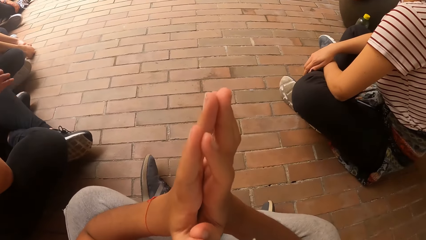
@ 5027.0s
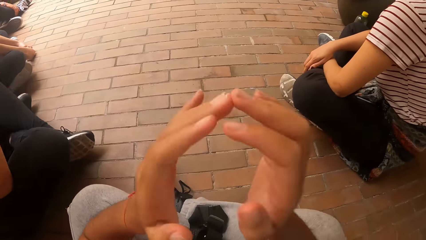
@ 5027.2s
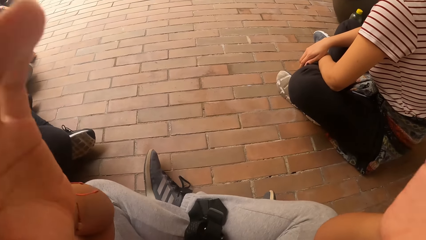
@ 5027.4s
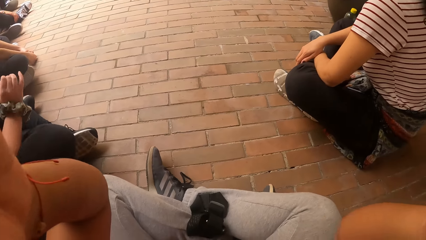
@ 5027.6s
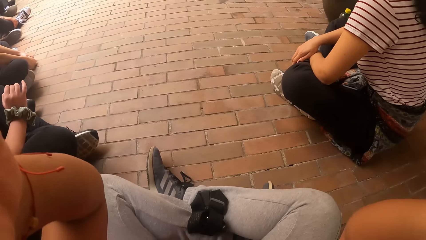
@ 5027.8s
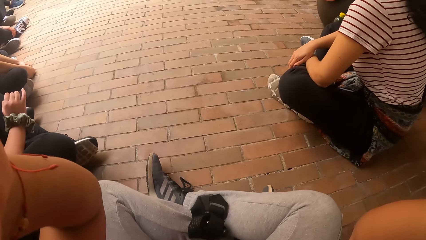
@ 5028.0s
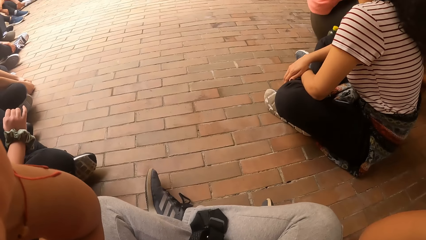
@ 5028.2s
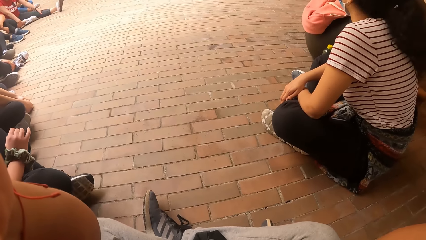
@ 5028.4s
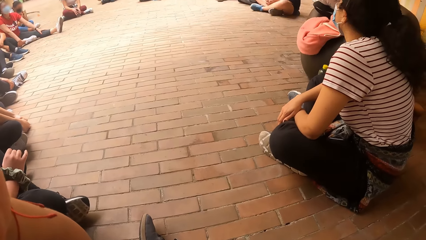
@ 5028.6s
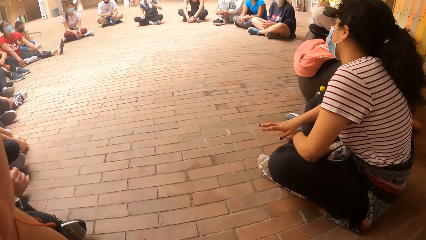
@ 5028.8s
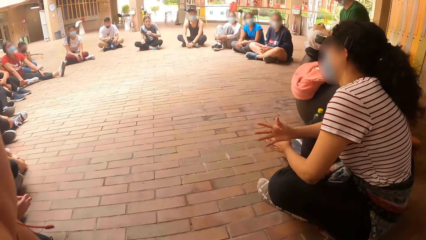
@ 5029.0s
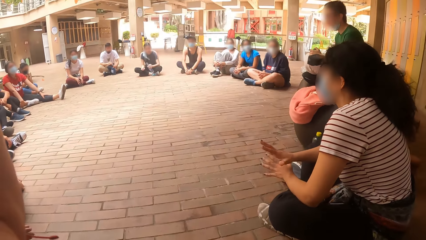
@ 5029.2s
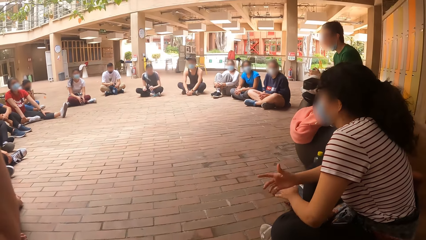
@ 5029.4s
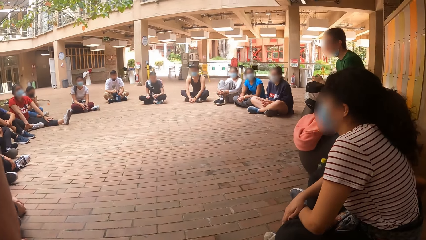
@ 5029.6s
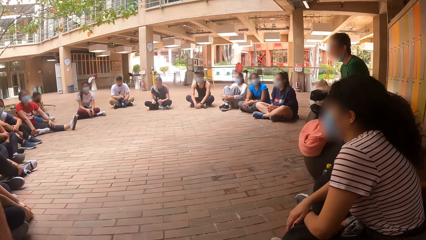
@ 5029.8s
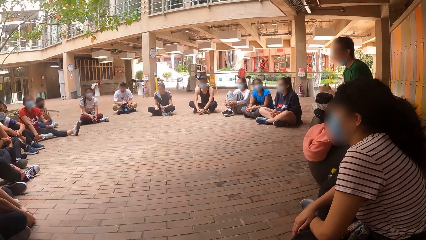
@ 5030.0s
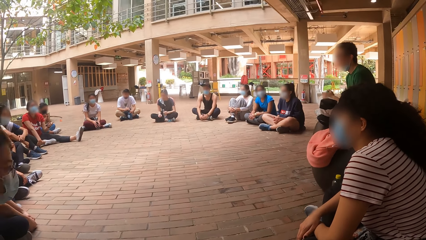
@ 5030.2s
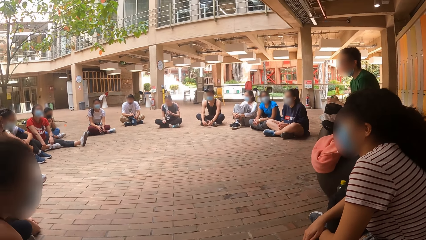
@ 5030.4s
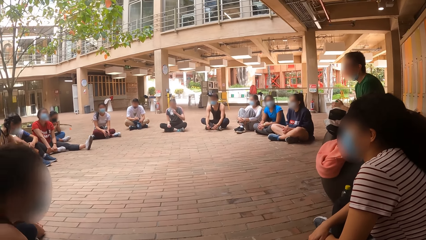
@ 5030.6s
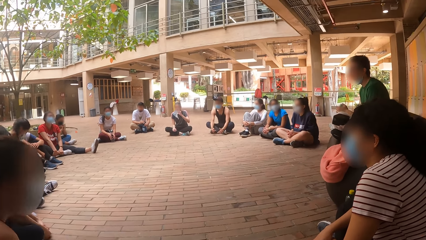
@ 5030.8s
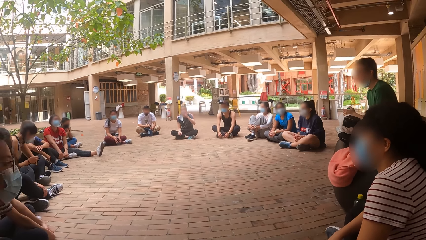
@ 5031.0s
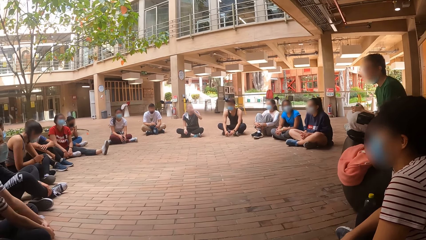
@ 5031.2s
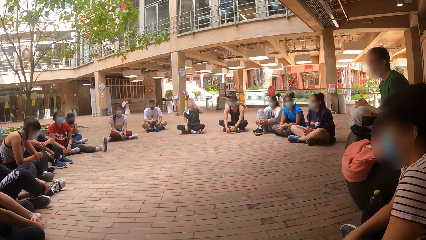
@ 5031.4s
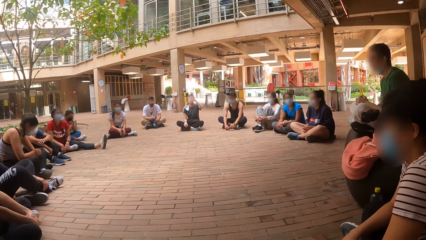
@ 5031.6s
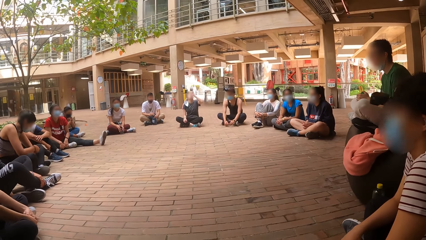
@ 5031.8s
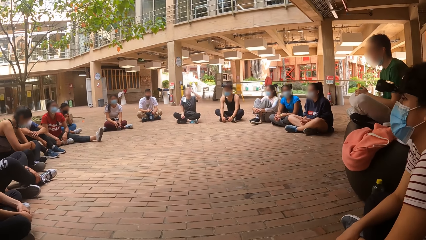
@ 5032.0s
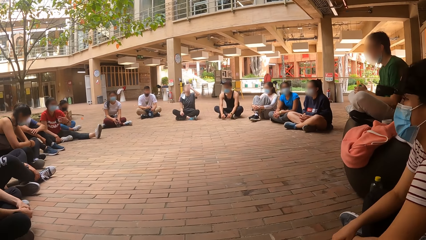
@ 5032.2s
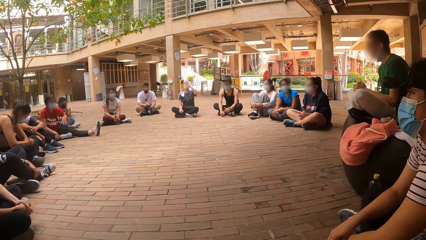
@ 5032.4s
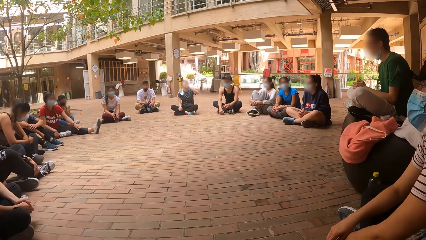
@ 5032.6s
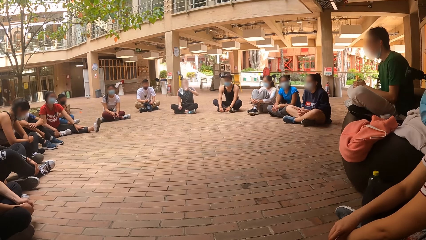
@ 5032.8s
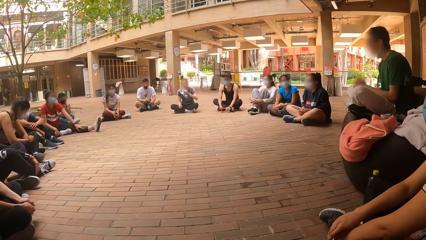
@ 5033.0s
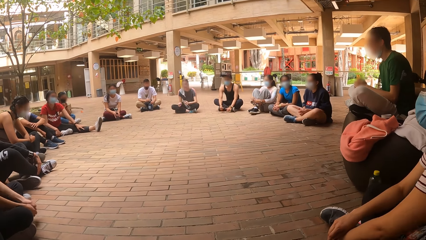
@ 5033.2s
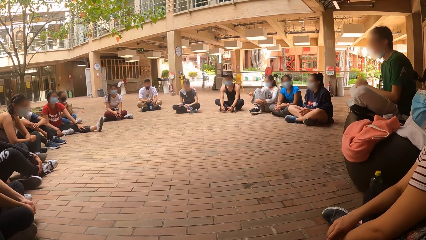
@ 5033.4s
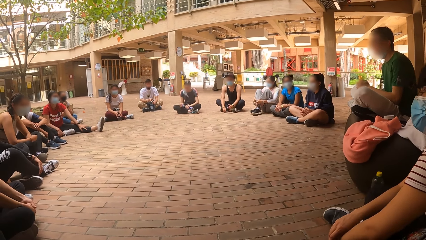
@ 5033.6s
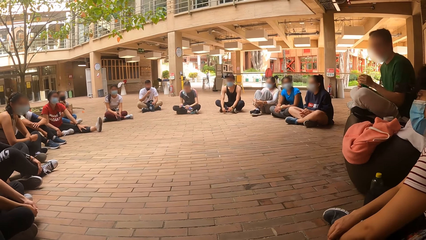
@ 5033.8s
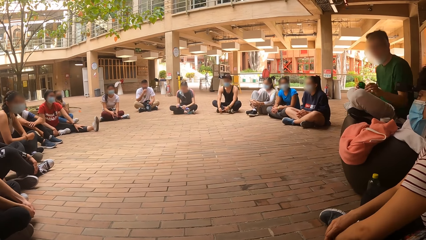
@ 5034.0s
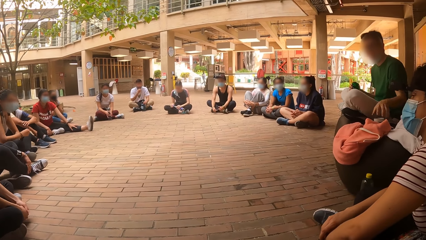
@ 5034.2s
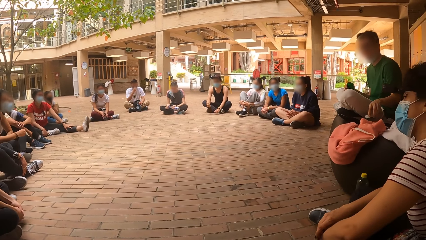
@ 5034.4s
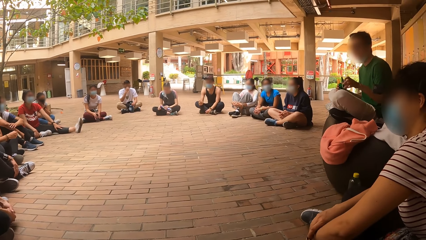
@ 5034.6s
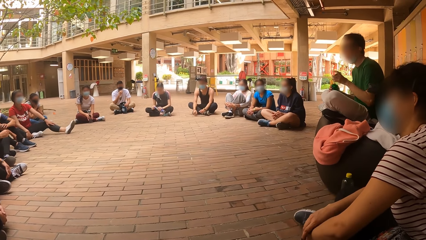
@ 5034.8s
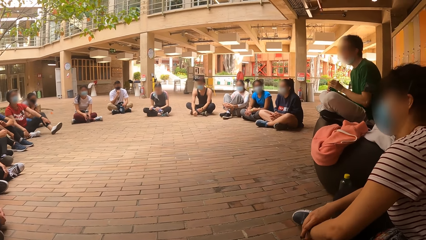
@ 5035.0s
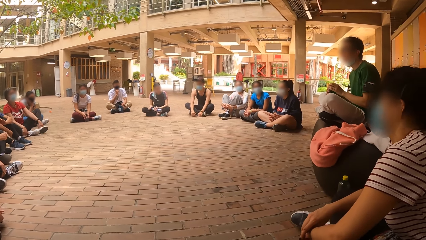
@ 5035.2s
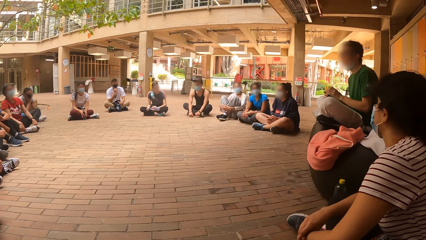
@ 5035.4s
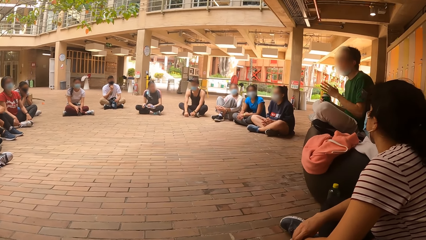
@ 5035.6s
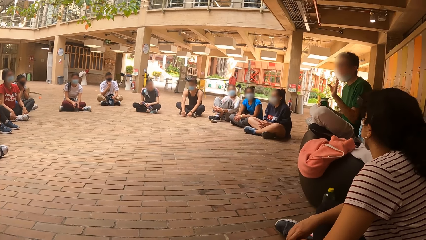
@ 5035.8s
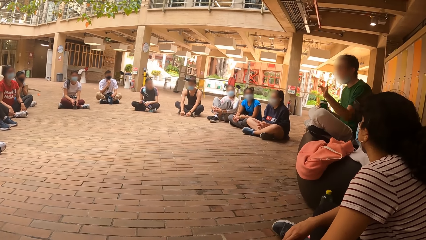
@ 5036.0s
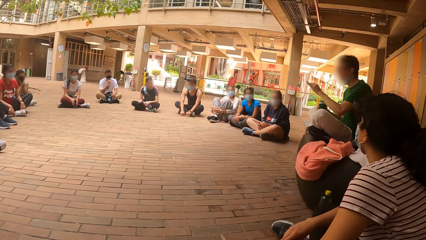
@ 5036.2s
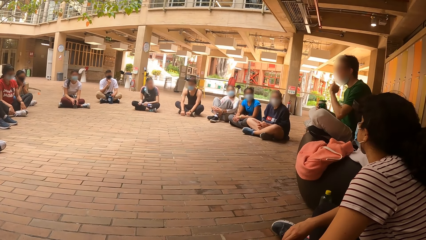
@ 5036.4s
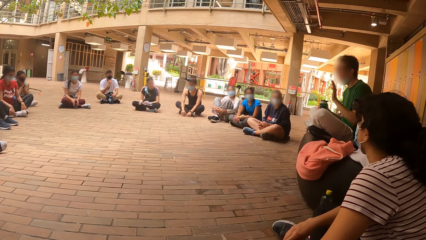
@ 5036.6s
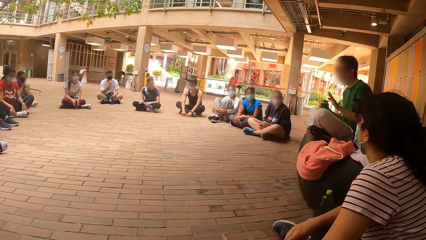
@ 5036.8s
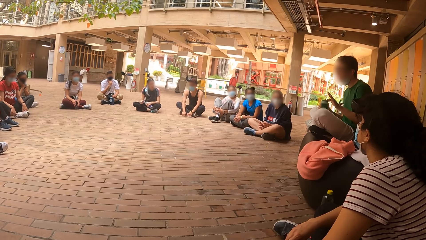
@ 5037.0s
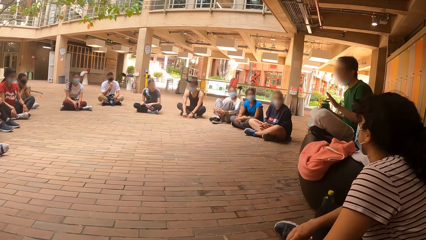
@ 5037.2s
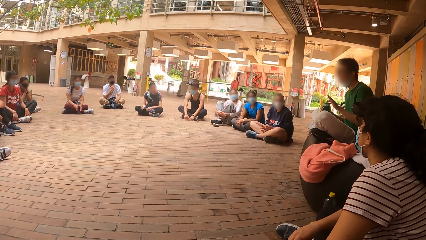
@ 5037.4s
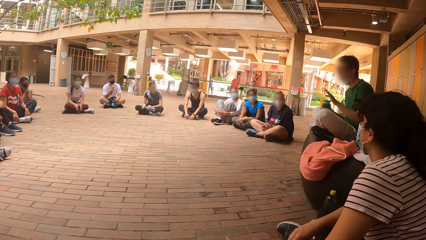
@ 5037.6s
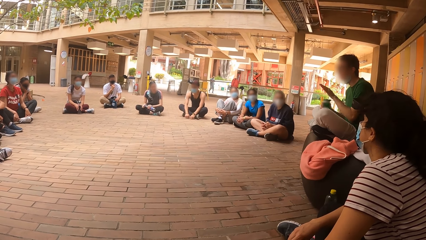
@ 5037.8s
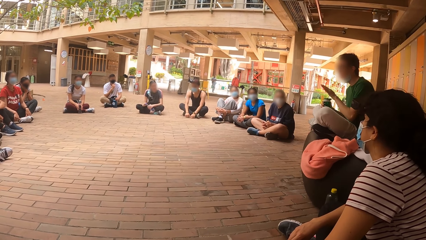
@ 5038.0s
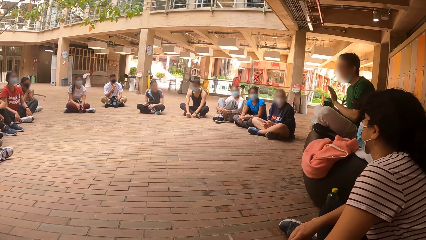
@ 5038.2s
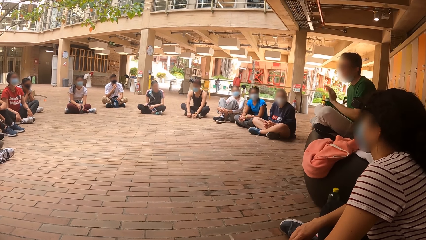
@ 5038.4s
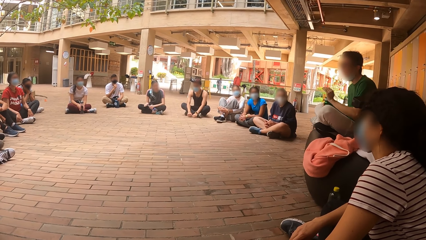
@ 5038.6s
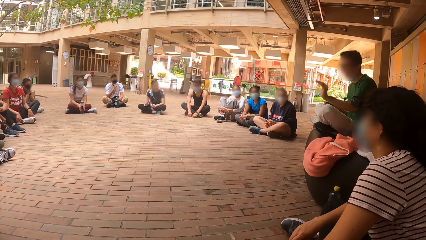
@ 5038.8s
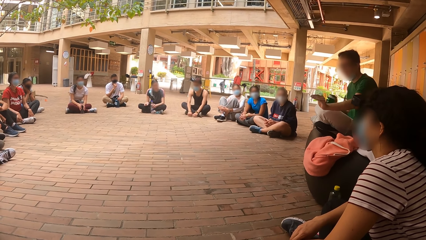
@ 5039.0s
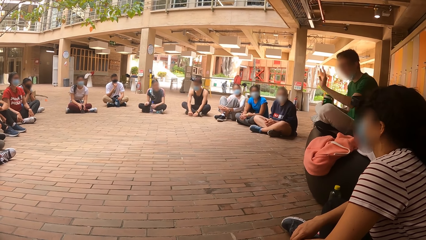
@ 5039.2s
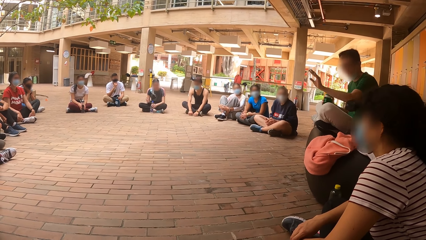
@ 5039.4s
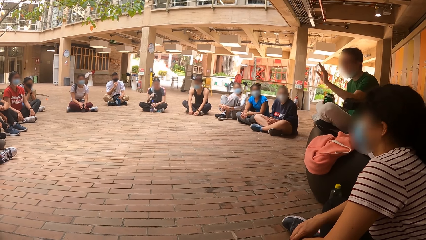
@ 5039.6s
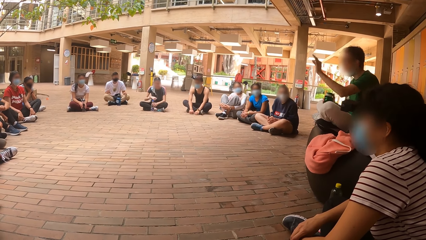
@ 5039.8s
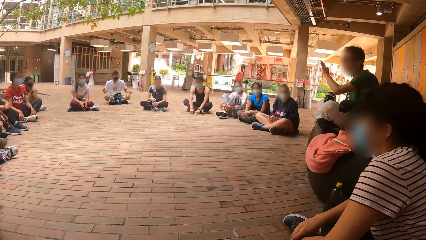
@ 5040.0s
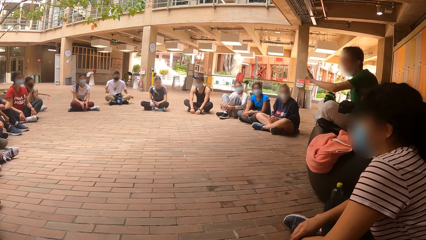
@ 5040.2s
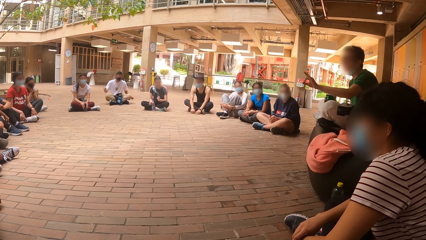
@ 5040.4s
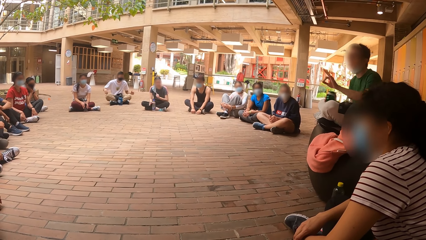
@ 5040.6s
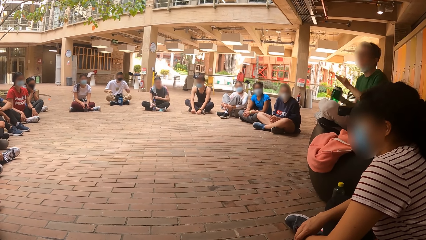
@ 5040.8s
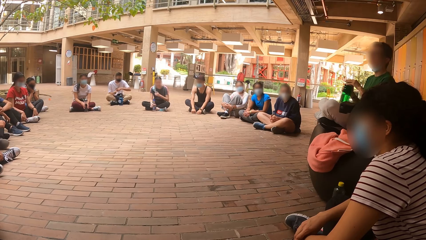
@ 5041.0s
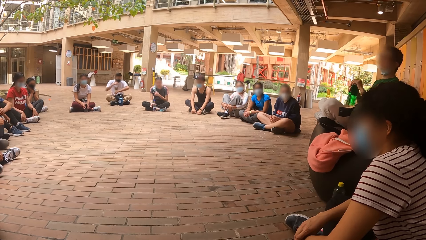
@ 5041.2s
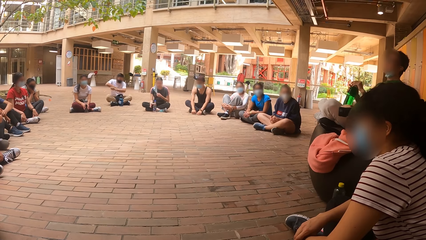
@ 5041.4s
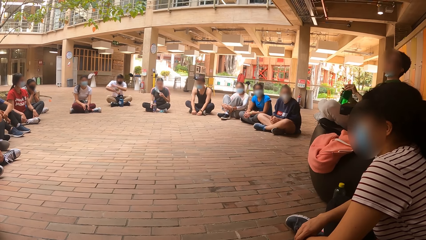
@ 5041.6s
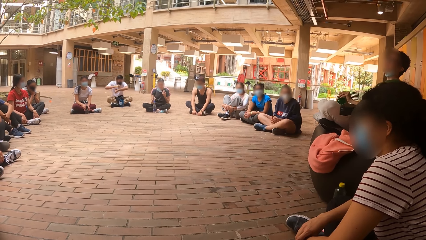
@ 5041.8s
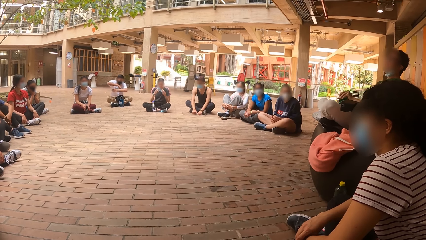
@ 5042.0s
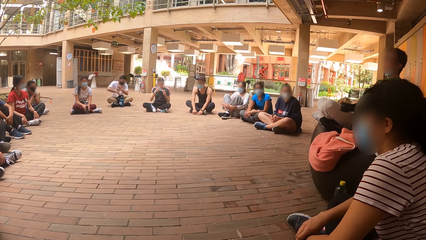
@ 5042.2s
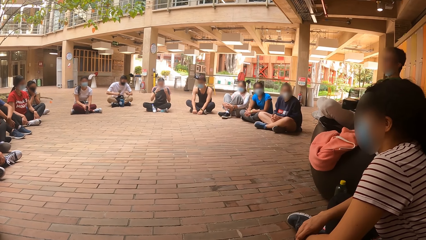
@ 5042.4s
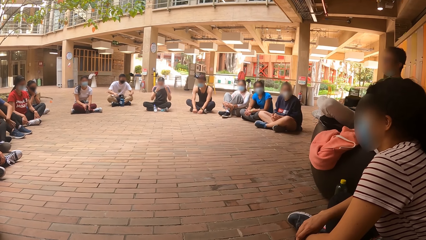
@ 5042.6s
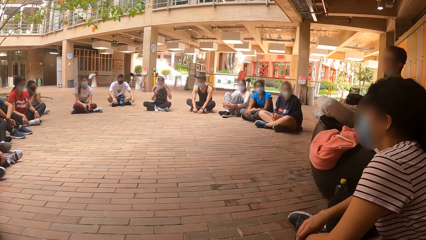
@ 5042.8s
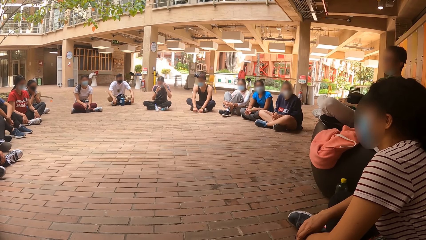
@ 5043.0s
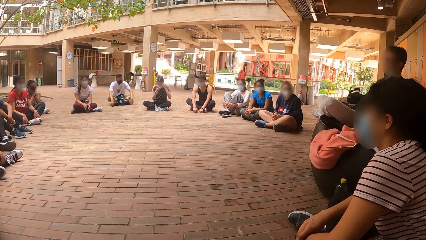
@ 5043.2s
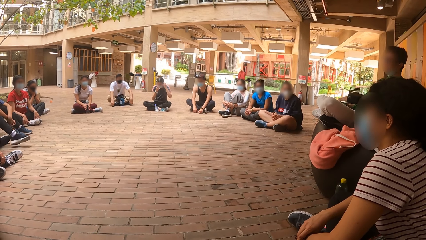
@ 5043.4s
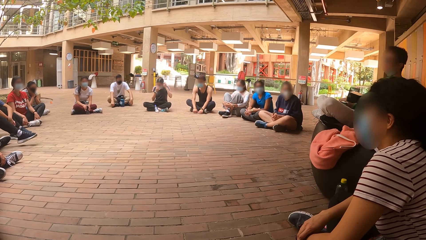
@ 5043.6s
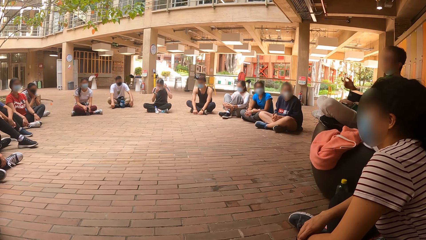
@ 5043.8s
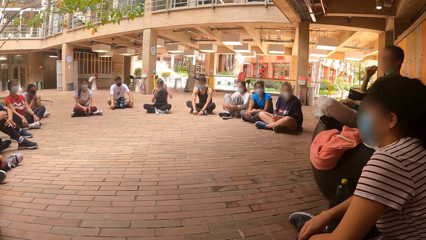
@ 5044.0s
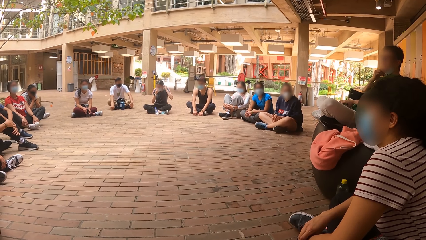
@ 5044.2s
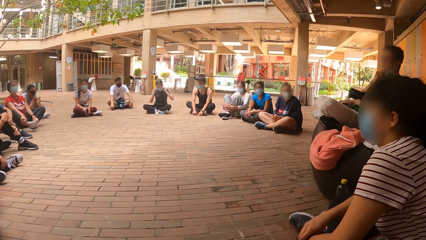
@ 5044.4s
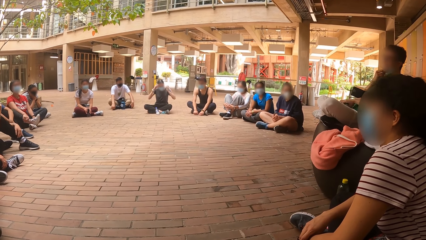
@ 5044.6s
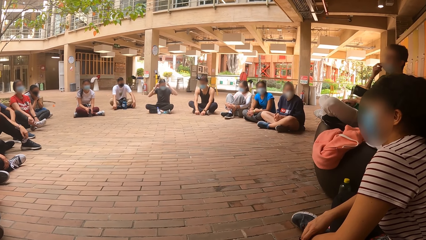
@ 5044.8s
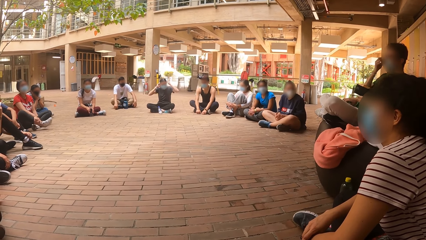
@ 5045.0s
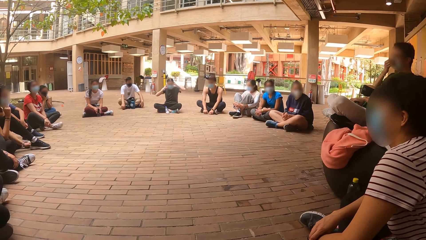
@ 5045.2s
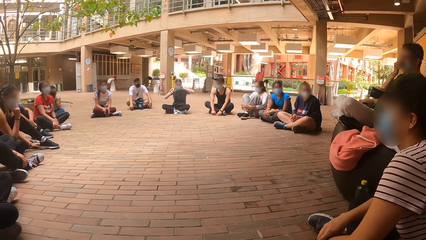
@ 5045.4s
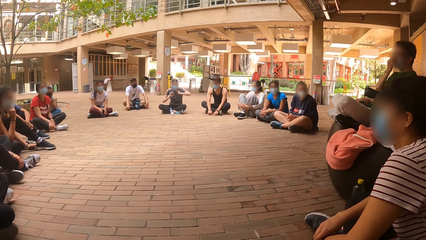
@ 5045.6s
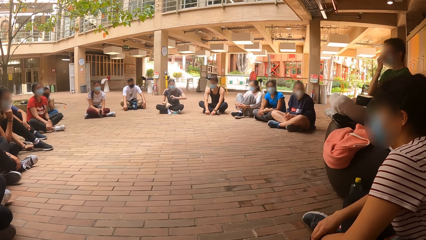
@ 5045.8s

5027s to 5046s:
The camera wearer raises both hands. She puts down her left hand. The boy picks up a bottle lid from a chair with his left hand. He converses to the group. He covers a bottle in his right hand with the lid in his left hand. He makes gestures with his left hand. He holds the bottle with his left hand. He adjusts his face mask with his right hand.
